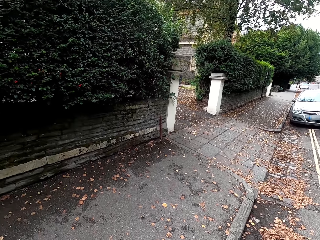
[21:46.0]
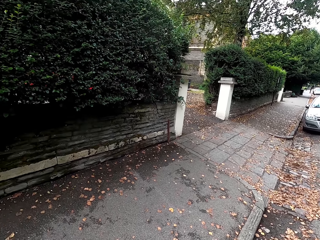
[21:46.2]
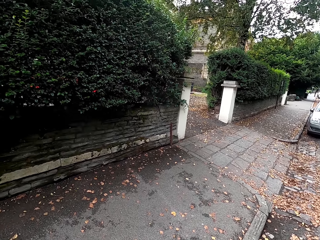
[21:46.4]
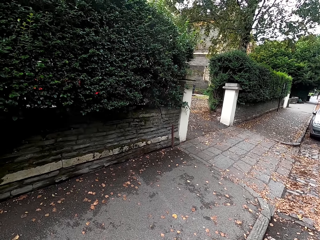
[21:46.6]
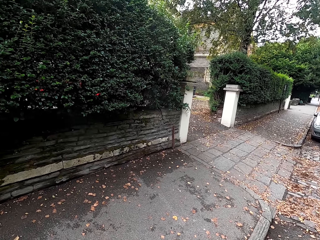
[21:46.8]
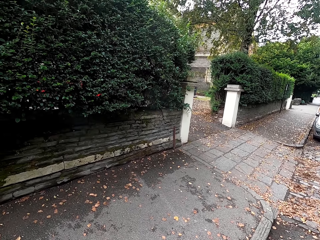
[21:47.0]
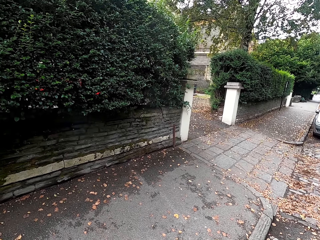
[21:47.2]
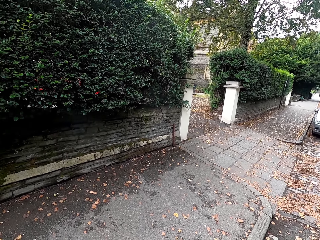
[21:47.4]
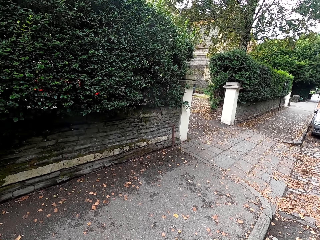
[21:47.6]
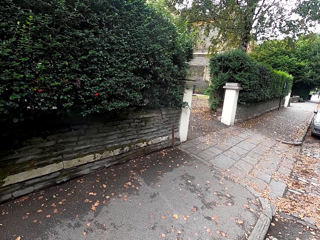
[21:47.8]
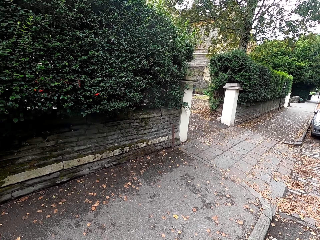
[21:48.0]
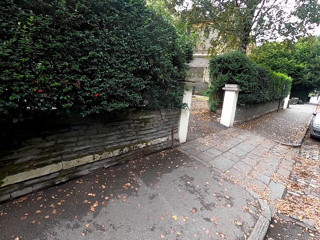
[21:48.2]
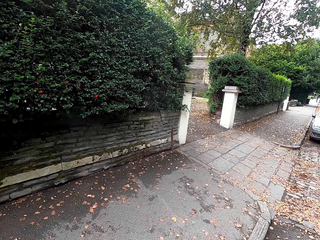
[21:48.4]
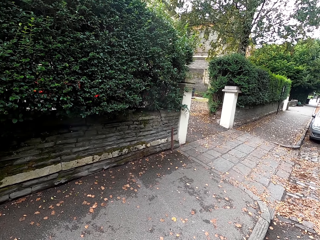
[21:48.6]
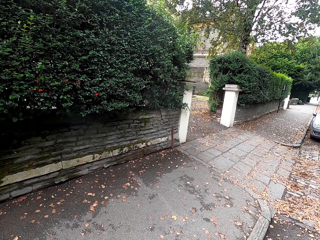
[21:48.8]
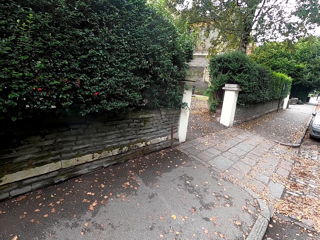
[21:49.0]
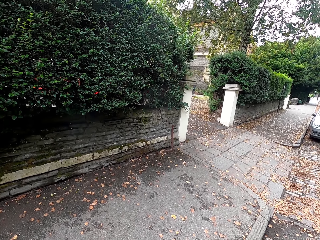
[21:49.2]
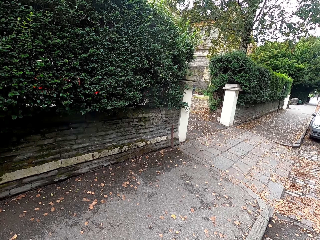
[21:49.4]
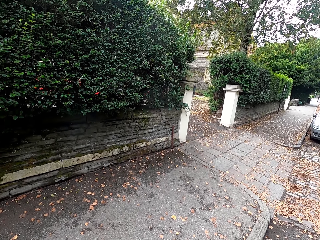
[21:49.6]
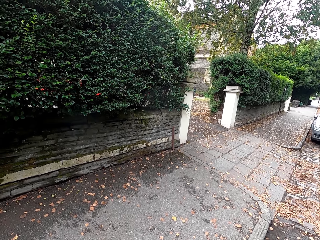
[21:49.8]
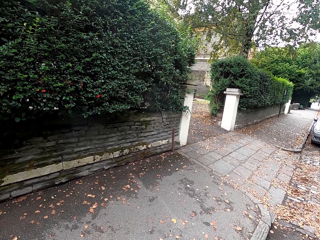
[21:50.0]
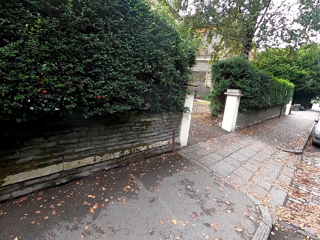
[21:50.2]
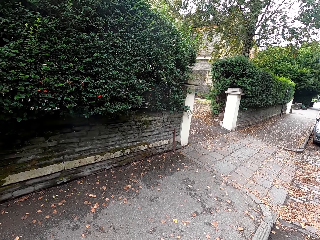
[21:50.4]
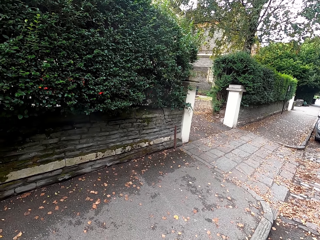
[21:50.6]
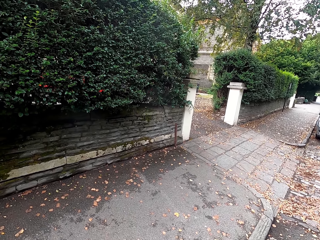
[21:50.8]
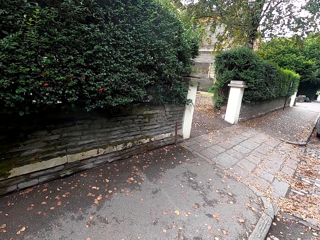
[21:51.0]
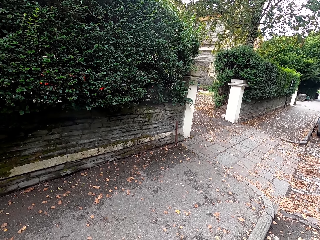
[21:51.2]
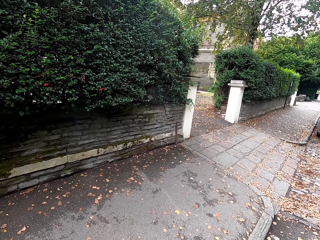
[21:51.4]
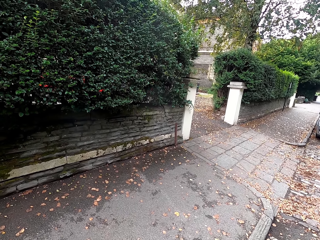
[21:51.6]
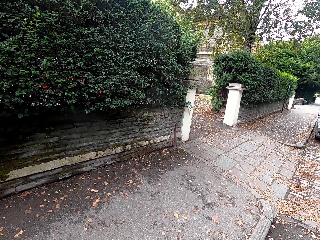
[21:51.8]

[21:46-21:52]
The camera wearer looks around.

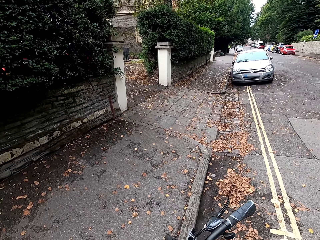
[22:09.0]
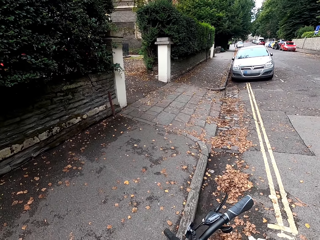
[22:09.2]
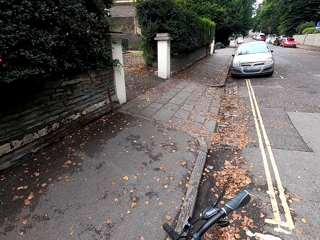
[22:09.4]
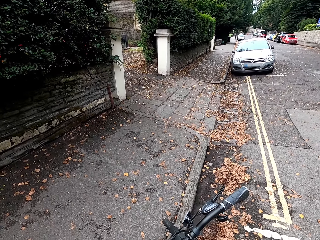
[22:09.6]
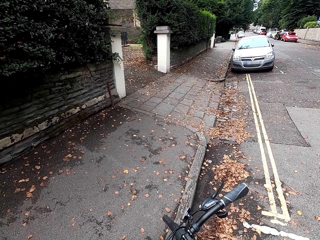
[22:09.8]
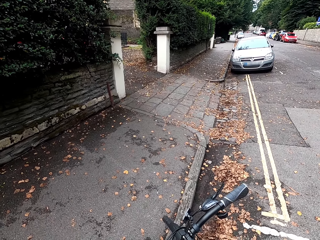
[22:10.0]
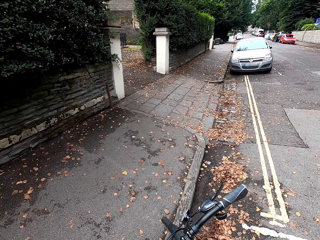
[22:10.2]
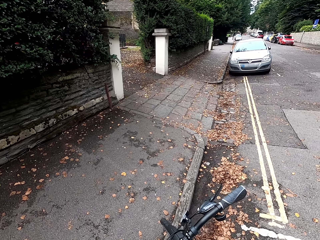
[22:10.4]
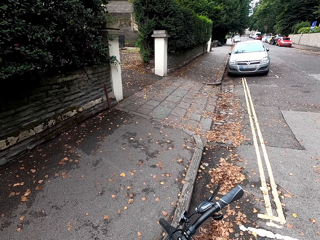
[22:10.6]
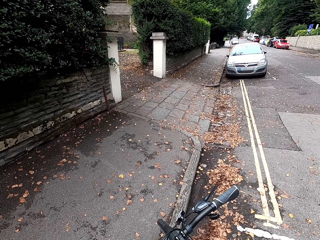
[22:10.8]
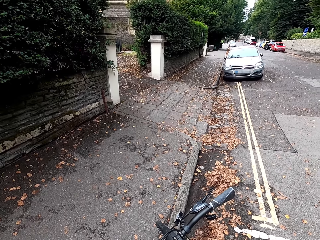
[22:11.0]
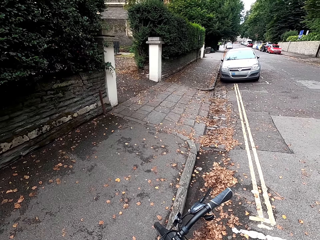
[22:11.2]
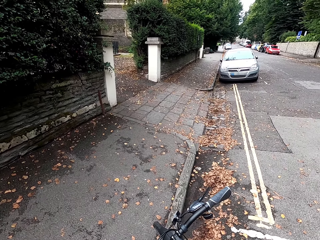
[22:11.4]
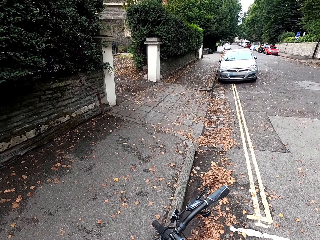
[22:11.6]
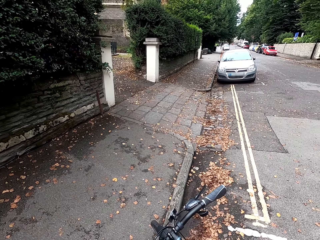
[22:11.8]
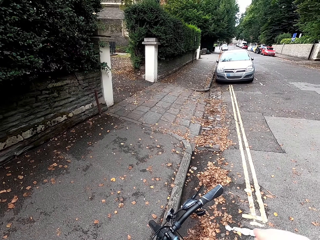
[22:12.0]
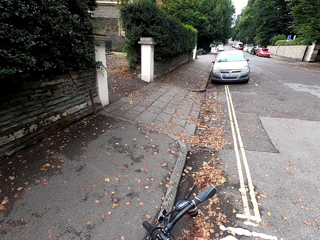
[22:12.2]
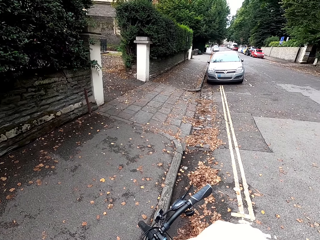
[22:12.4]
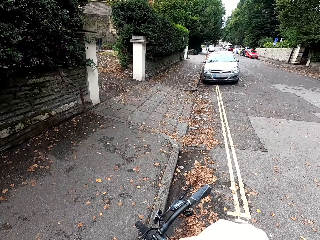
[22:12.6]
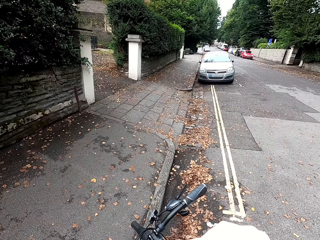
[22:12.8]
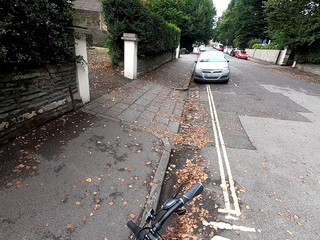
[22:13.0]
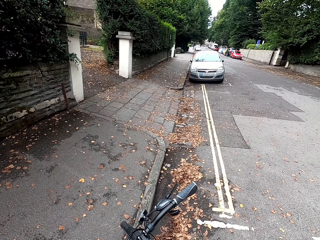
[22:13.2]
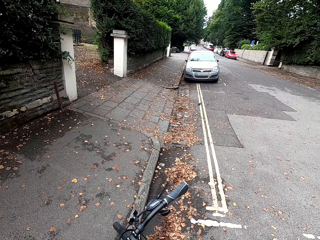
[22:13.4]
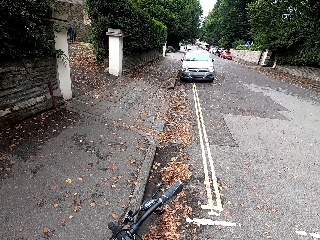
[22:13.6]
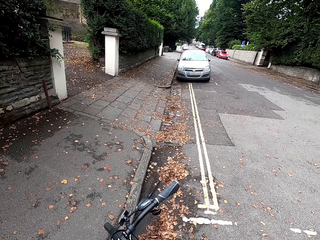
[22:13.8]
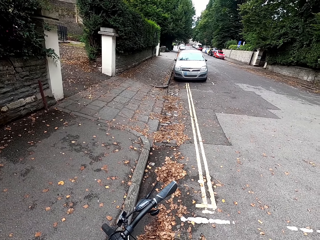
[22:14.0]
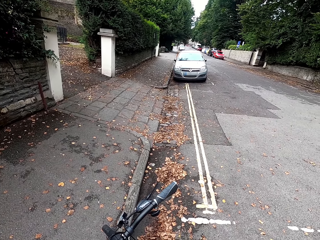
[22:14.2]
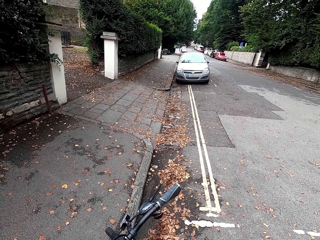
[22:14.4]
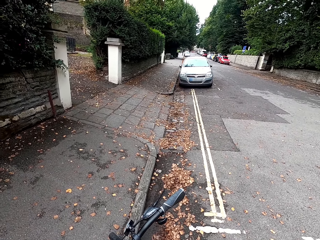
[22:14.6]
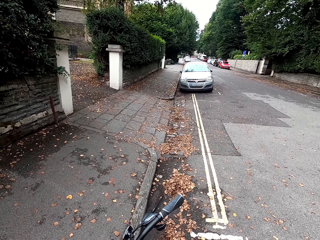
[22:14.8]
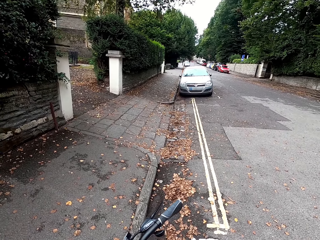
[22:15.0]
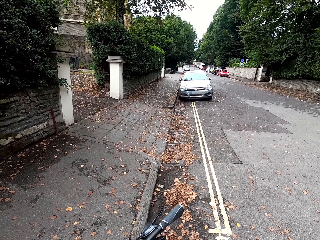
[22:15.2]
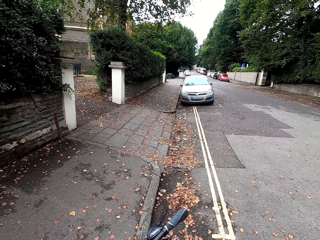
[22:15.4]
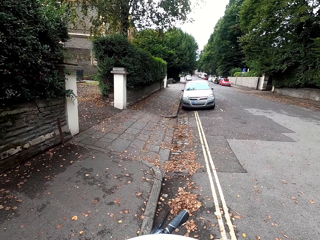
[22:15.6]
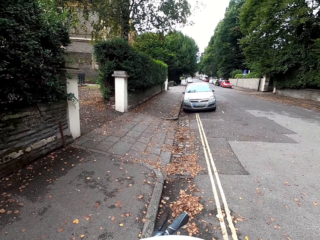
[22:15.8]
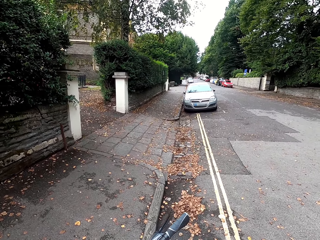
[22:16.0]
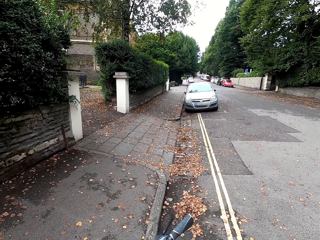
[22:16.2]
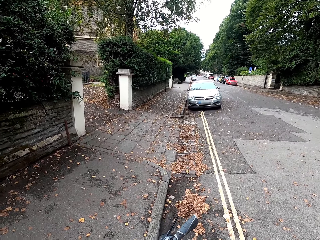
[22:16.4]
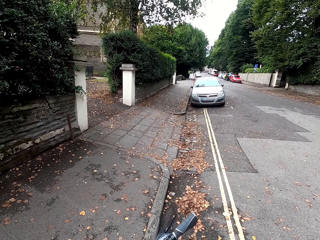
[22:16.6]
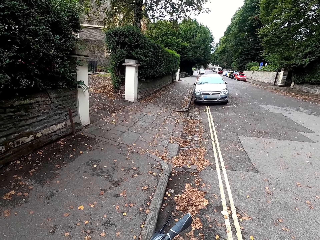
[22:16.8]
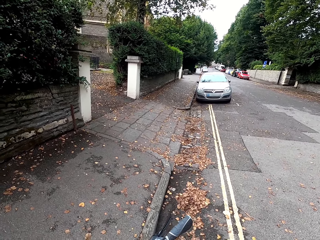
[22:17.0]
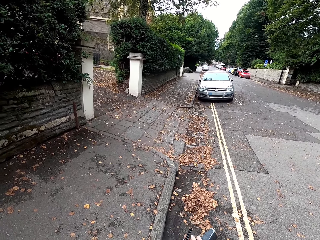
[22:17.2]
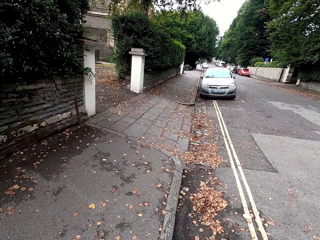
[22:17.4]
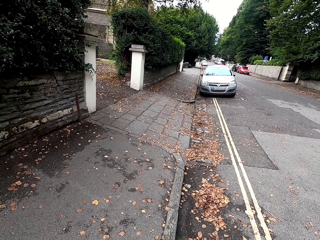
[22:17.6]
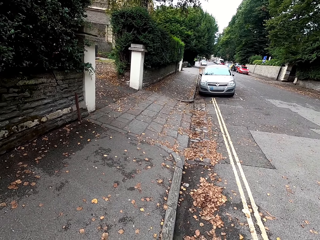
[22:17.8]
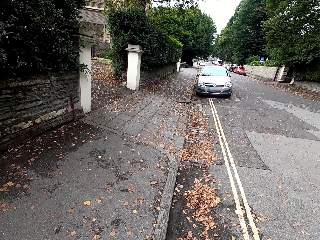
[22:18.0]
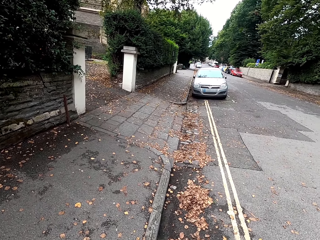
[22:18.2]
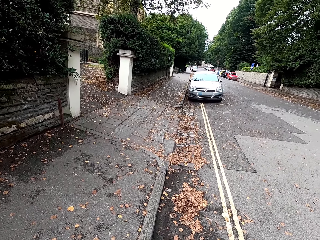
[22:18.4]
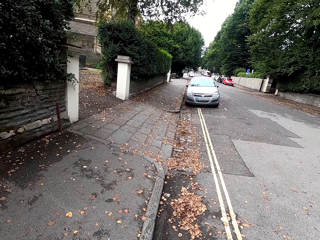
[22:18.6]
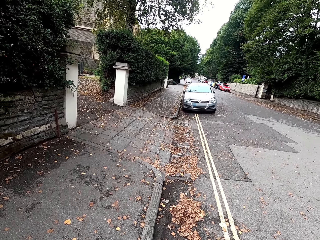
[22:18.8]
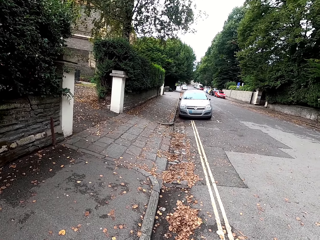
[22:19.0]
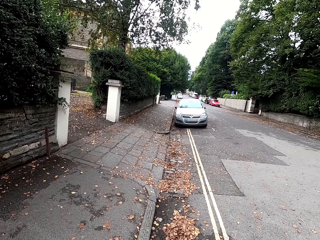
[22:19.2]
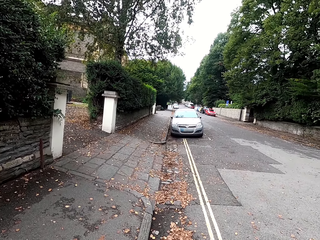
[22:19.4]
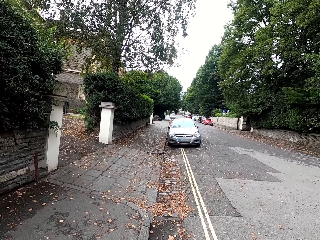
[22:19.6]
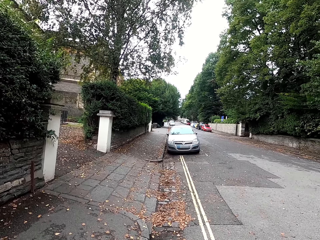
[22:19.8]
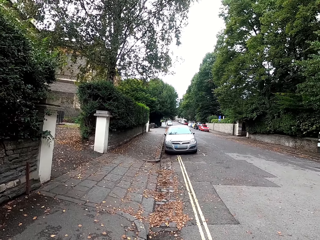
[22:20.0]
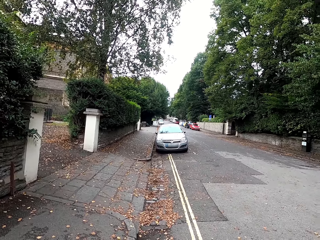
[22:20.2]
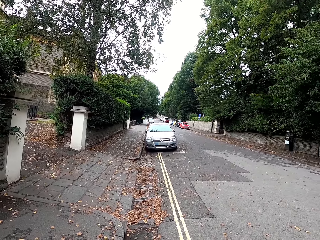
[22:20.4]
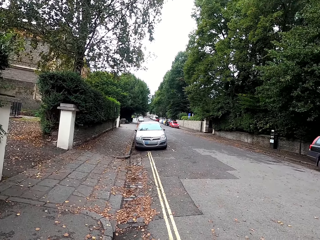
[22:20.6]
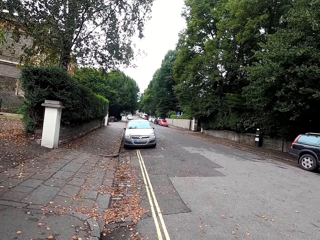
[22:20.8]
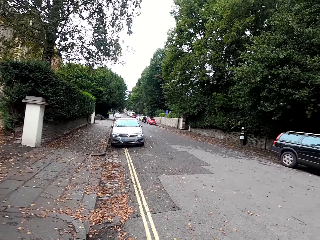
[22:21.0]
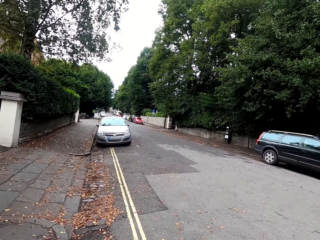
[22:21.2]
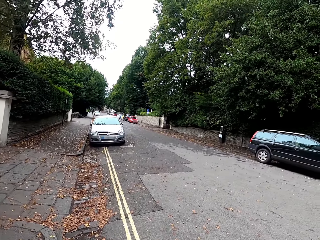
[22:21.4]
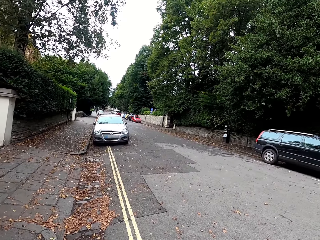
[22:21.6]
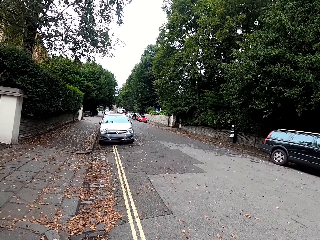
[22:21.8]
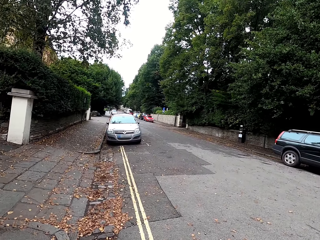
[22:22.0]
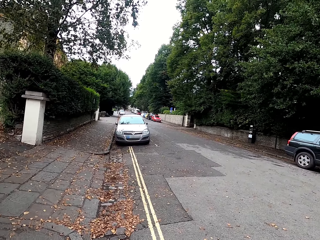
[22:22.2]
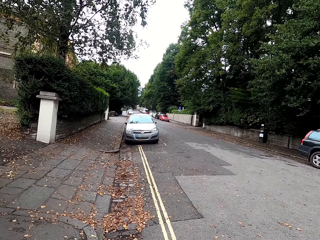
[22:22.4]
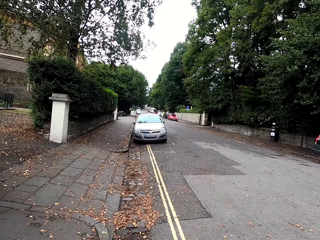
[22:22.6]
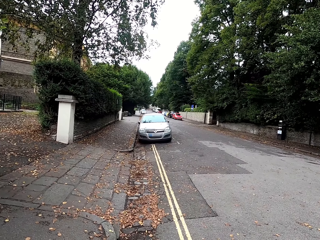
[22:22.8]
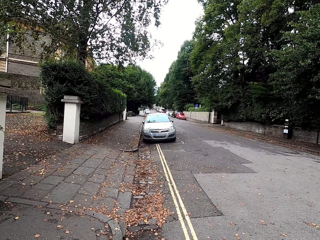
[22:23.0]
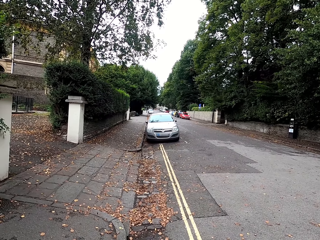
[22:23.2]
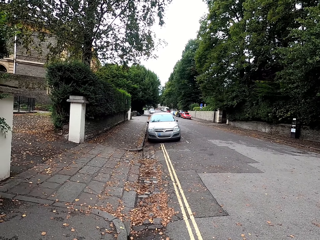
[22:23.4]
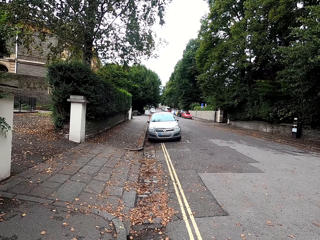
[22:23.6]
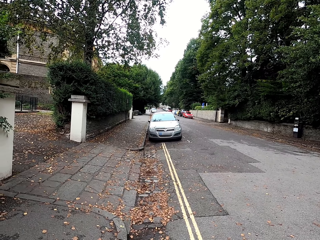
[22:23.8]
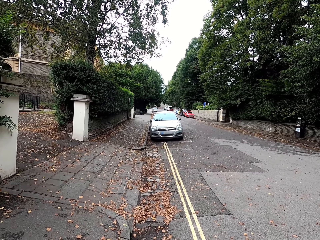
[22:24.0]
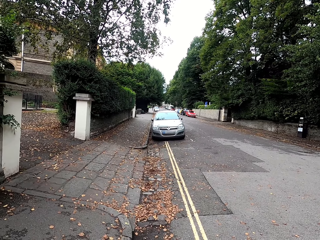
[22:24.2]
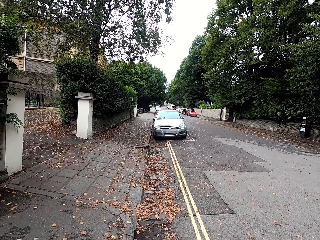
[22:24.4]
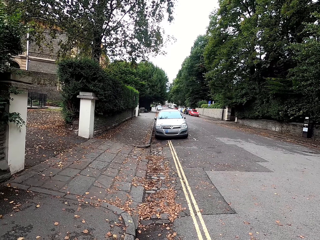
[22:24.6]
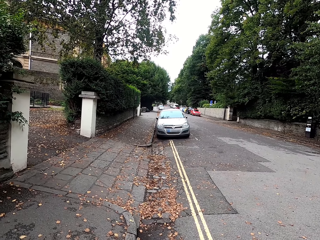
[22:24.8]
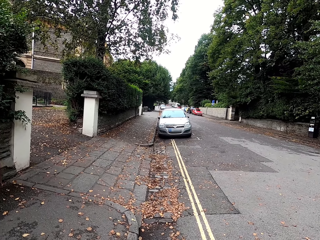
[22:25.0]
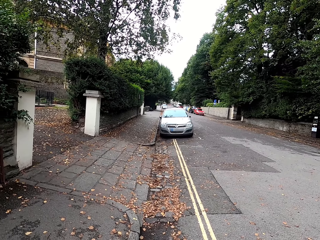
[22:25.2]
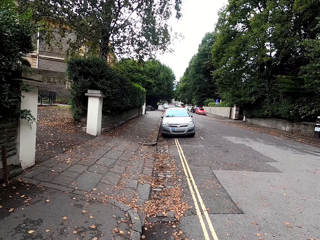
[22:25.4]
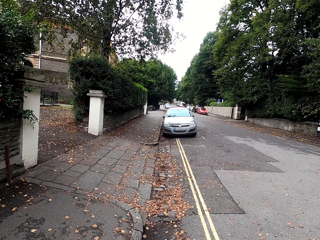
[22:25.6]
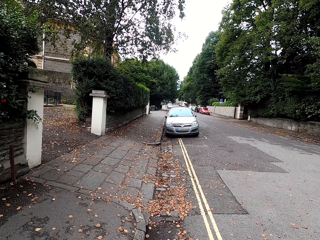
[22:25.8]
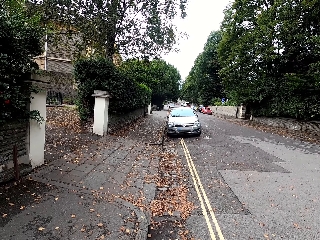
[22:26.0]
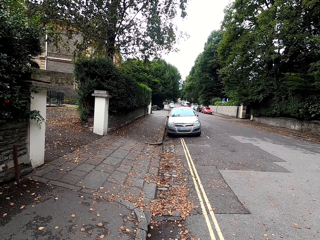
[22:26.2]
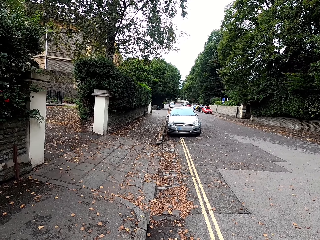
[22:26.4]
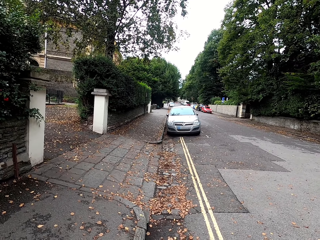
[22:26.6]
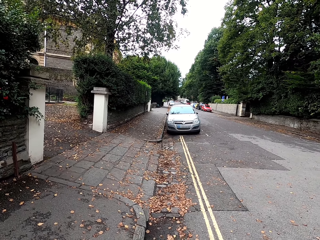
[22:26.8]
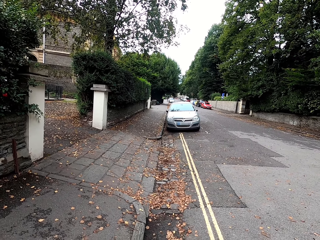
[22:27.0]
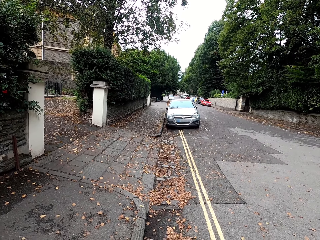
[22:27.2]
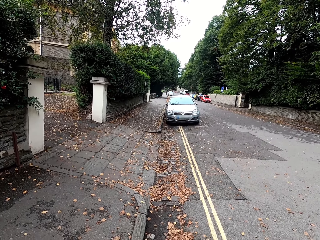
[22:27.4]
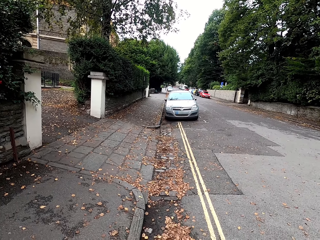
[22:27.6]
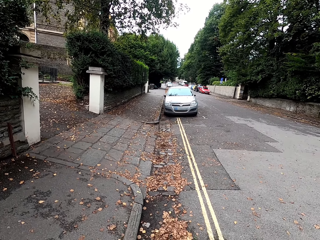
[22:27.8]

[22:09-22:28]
The camera wearer looks at the bike. They move the right hand. They hold a paper. They touch something. They look around.
